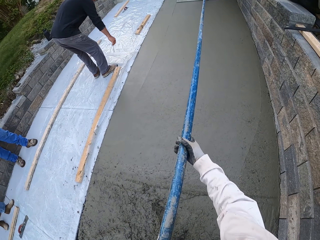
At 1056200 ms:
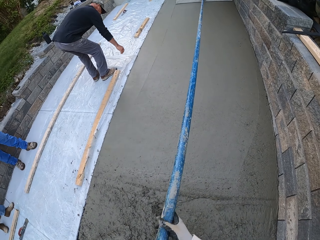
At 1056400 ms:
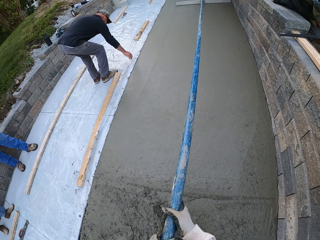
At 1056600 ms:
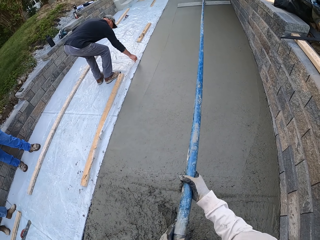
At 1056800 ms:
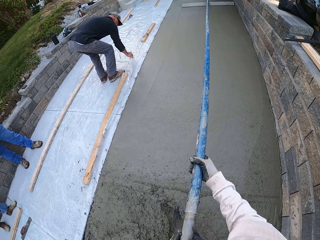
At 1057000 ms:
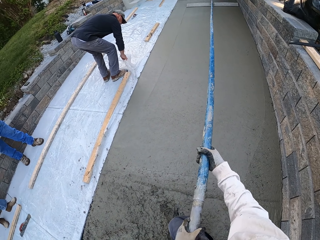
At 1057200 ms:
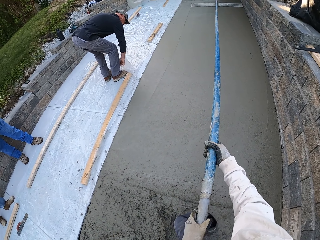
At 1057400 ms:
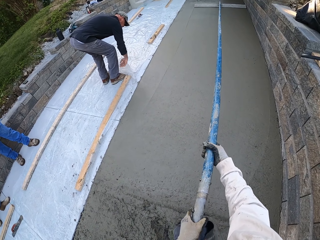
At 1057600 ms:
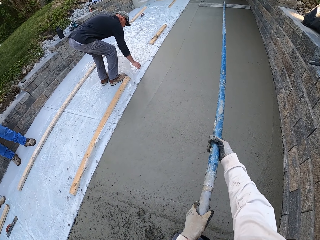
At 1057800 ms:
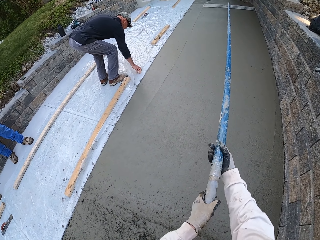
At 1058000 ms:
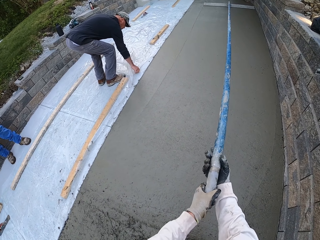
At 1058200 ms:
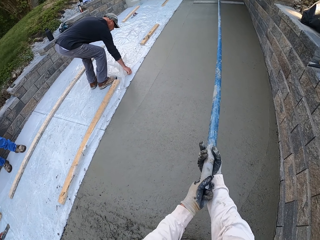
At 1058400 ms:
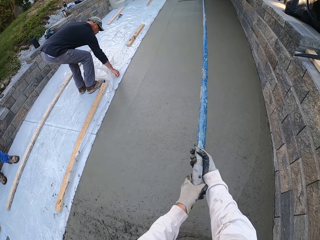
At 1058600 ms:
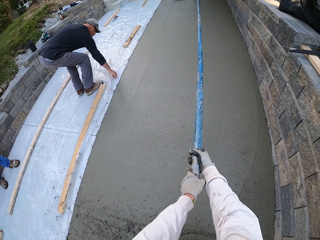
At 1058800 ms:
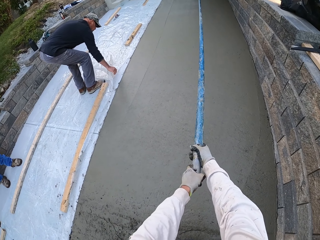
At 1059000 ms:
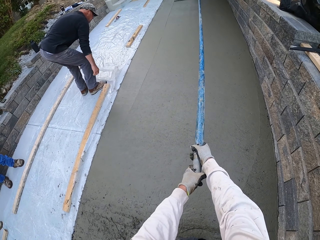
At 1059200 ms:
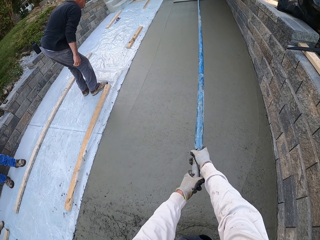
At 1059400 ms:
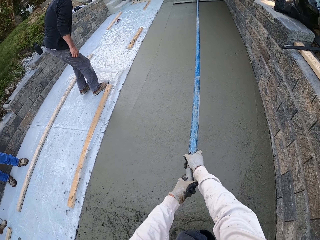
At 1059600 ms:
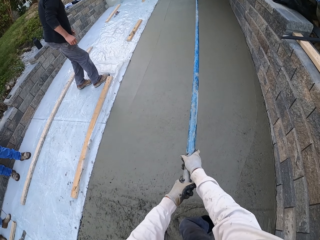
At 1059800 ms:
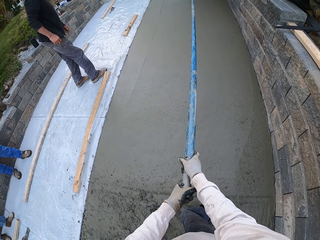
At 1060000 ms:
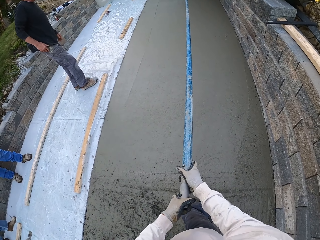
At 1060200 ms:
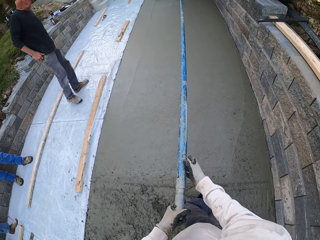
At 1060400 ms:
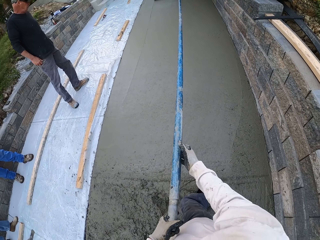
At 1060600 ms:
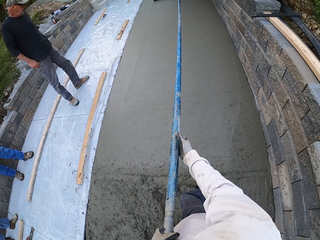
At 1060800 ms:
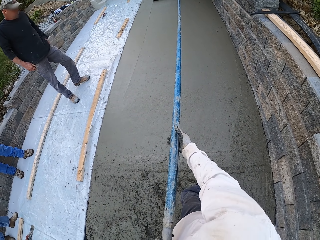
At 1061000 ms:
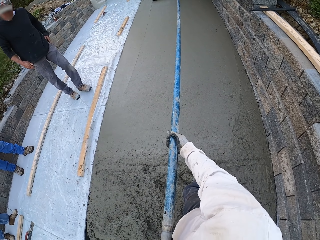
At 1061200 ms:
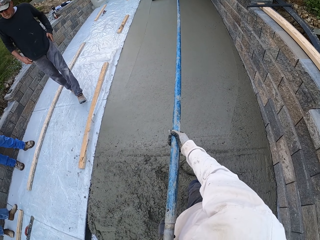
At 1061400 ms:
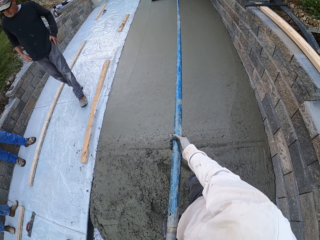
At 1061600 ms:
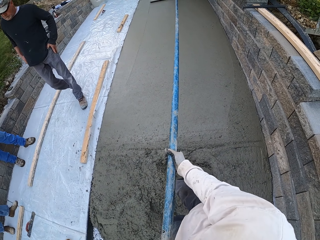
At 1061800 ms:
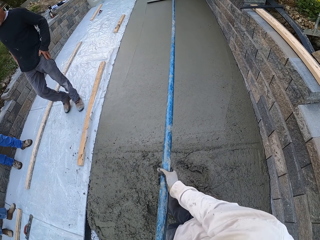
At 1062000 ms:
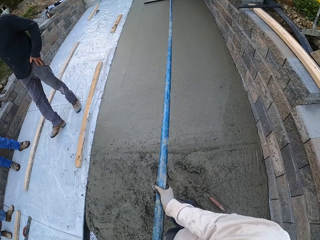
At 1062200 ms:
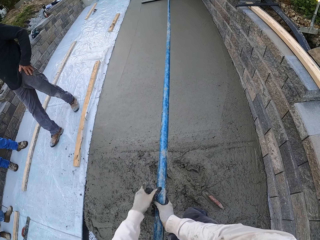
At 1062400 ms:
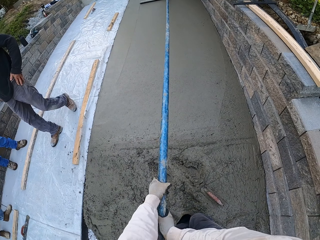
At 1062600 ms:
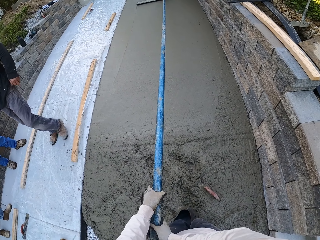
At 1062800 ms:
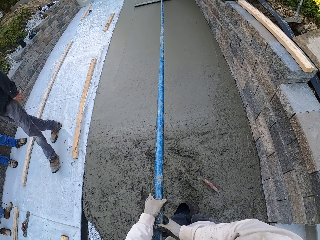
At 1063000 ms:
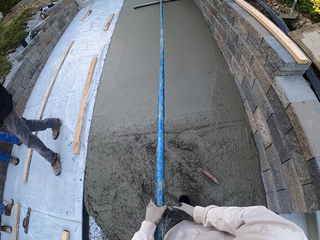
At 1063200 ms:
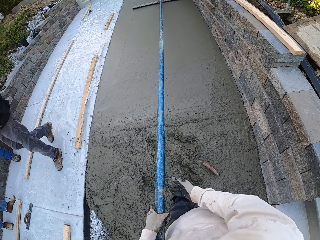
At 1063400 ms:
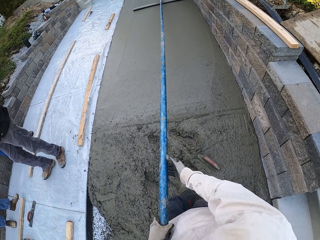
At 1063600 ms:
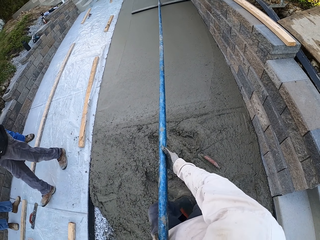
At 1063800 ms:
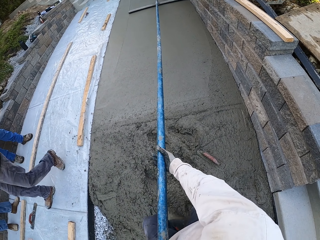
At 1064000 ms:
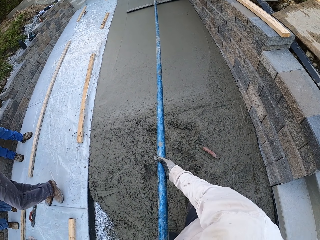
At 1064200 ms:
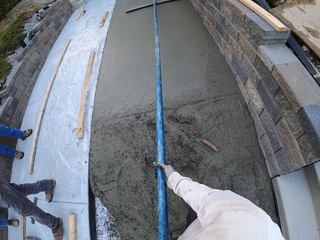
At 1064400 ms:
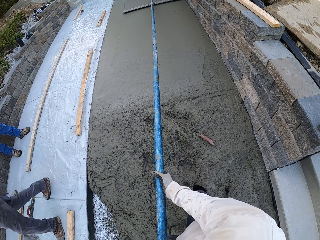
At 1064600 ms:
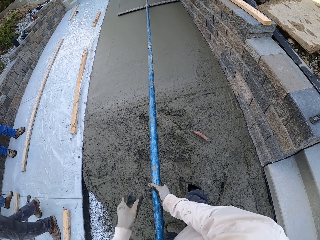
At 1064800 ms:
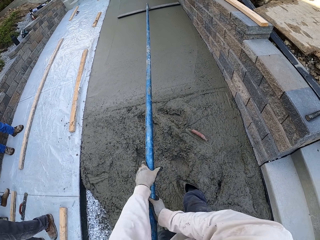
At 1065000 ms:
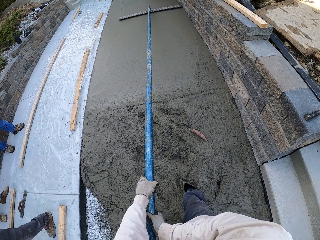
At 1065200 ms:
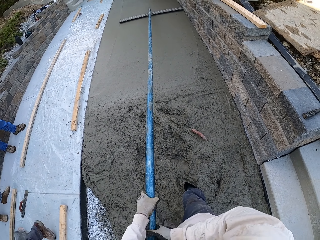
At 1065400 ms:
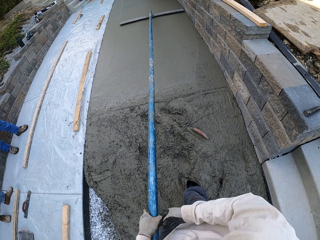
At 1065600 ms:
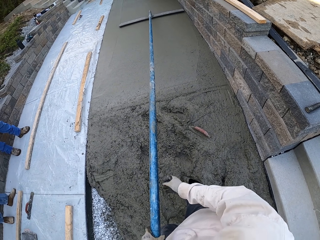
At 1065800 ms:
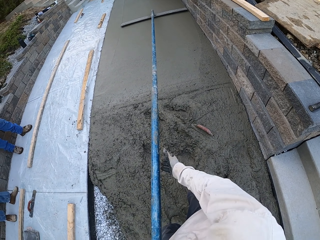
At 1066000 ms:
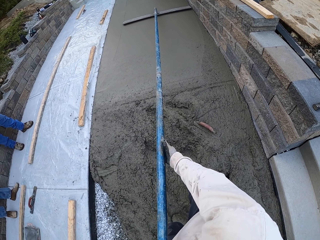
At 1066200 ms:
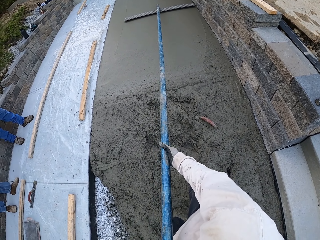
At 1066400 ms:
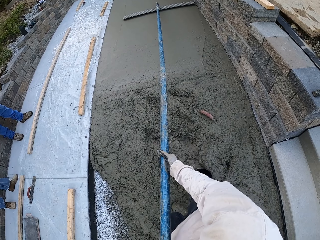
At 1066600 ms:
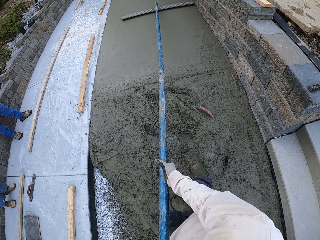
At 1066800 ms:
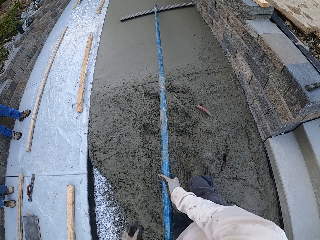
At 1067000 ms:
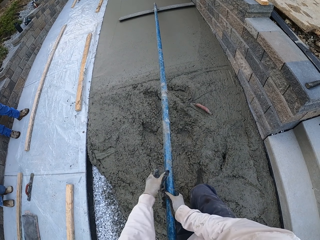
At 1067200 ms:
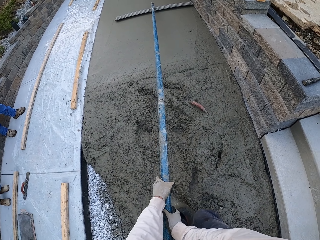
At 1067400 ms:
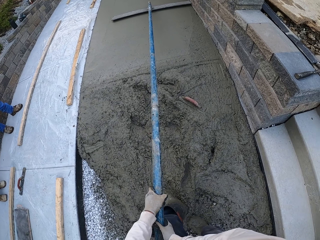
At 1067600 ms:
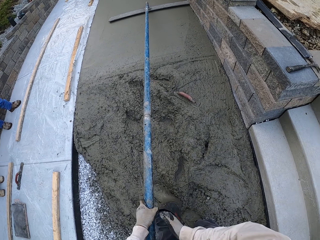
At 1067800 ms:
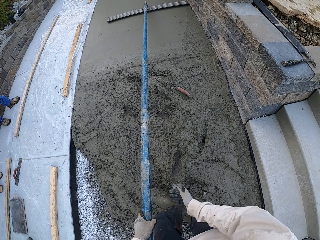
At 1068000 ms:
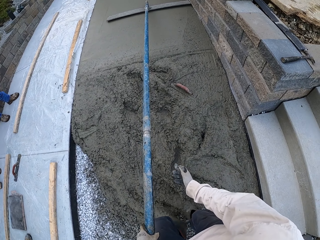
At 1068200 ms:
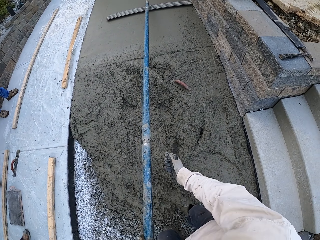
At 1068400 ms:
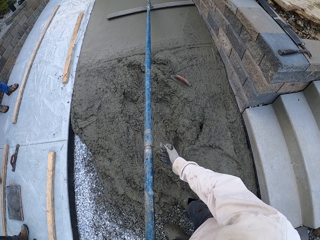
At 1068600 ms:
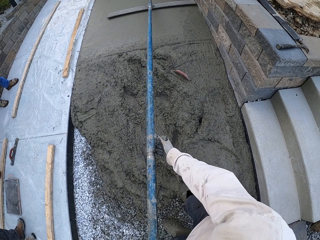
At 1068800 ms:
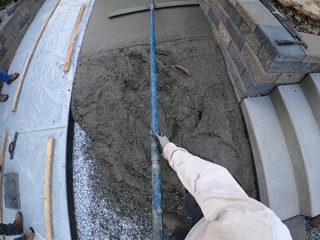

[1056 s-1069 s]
The camera wearer smoothens the floor. A man touches the paper on the floor. The camera wearer smoothens the floor. The man walks. The camera wearer smoothens the floor. They walk.

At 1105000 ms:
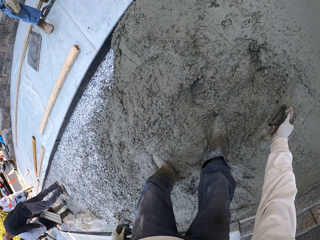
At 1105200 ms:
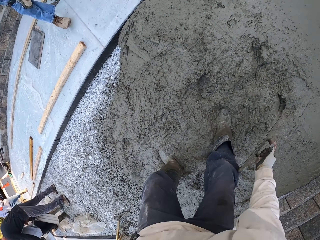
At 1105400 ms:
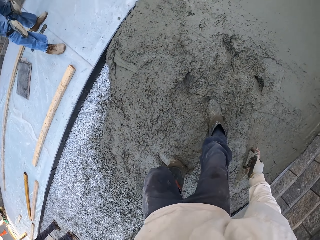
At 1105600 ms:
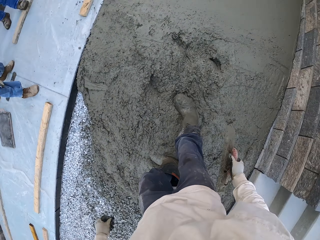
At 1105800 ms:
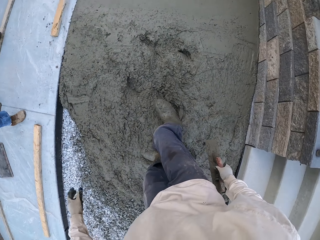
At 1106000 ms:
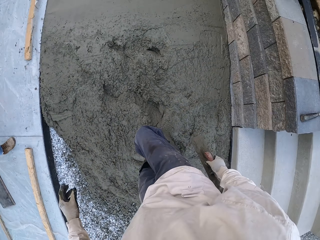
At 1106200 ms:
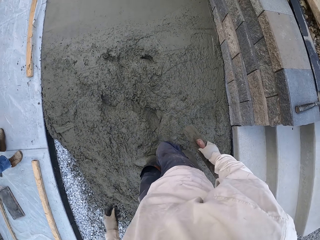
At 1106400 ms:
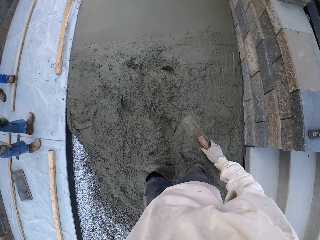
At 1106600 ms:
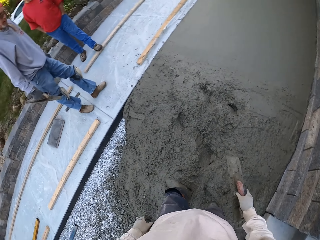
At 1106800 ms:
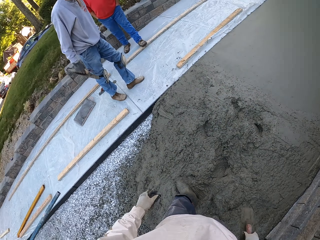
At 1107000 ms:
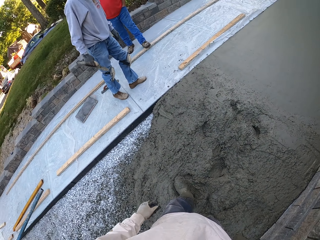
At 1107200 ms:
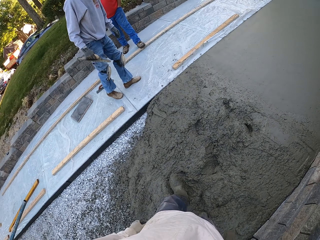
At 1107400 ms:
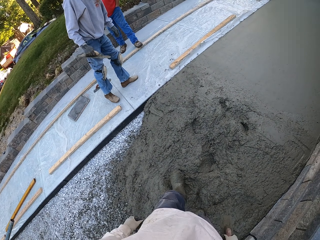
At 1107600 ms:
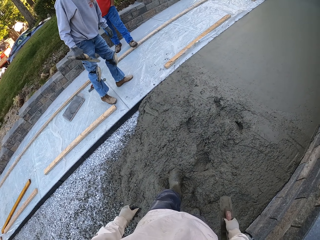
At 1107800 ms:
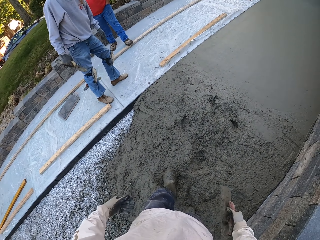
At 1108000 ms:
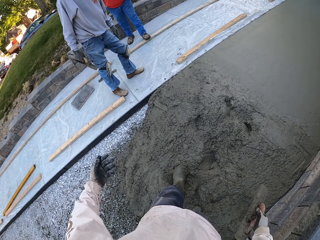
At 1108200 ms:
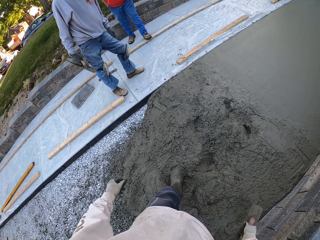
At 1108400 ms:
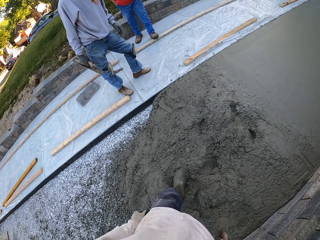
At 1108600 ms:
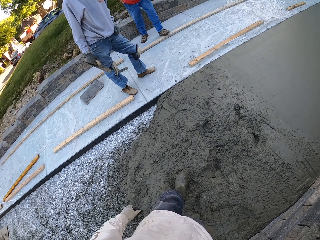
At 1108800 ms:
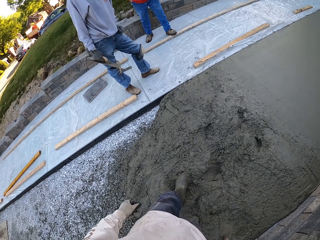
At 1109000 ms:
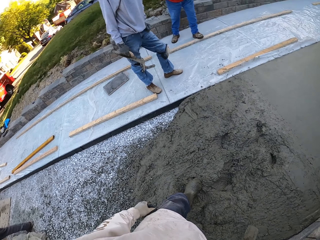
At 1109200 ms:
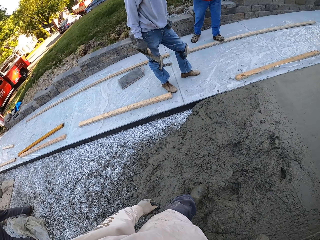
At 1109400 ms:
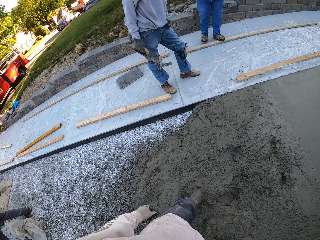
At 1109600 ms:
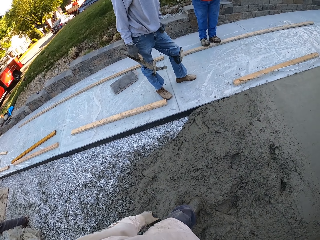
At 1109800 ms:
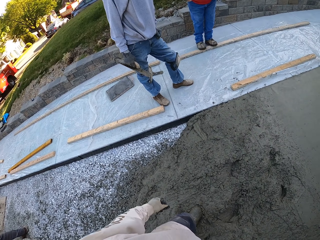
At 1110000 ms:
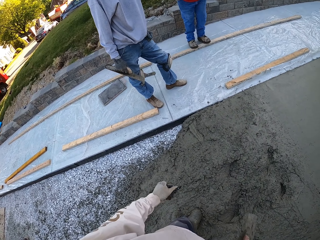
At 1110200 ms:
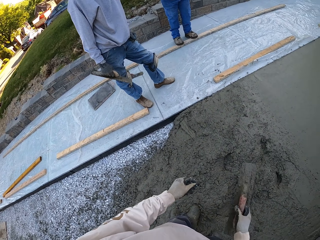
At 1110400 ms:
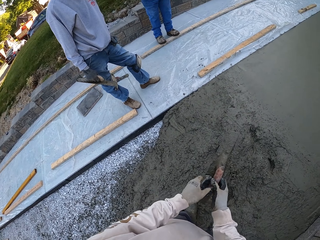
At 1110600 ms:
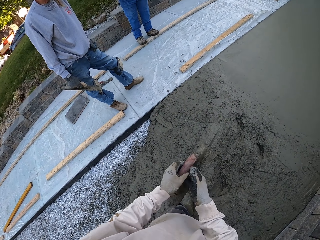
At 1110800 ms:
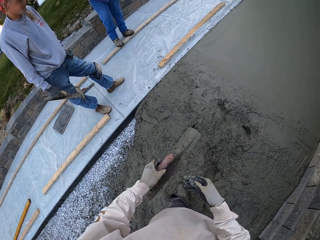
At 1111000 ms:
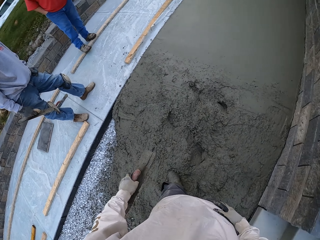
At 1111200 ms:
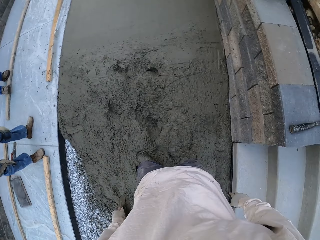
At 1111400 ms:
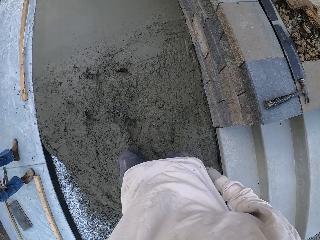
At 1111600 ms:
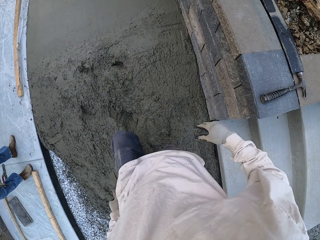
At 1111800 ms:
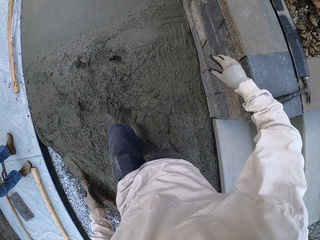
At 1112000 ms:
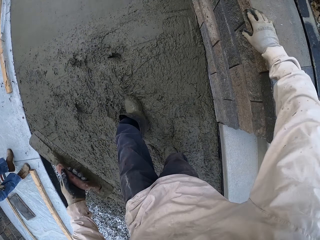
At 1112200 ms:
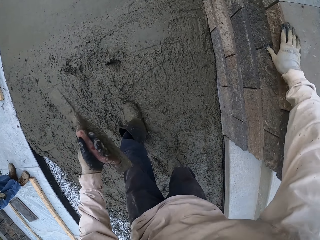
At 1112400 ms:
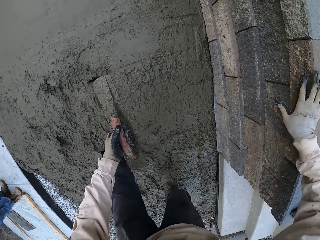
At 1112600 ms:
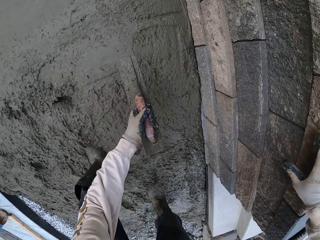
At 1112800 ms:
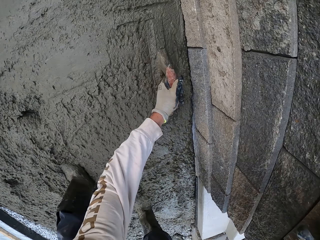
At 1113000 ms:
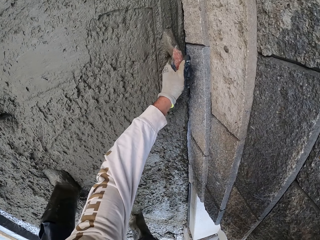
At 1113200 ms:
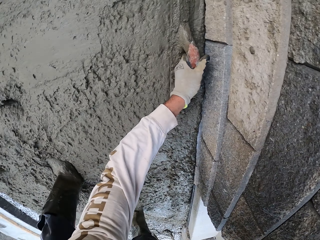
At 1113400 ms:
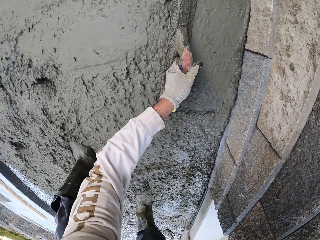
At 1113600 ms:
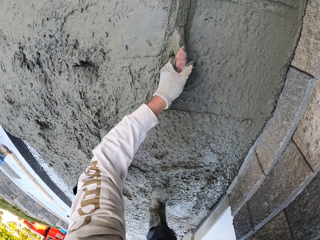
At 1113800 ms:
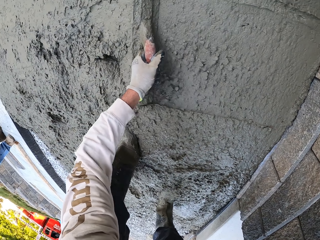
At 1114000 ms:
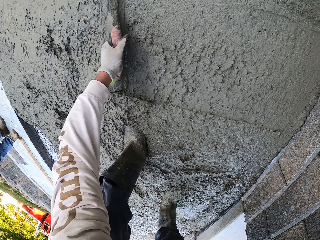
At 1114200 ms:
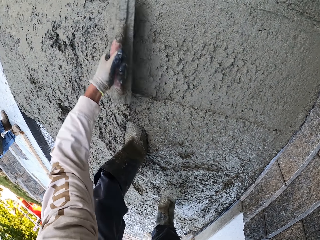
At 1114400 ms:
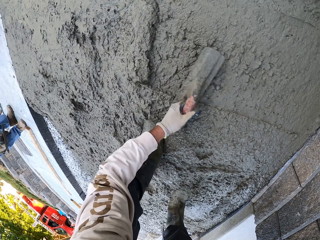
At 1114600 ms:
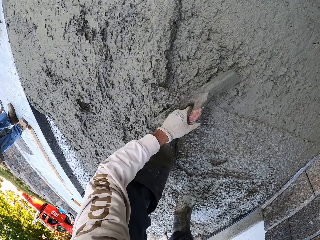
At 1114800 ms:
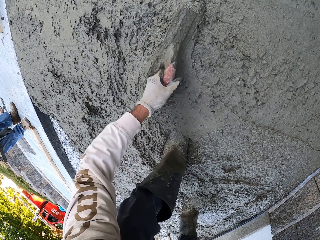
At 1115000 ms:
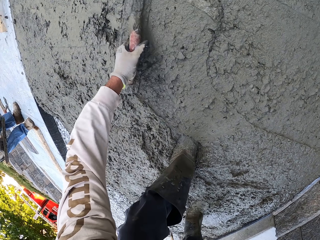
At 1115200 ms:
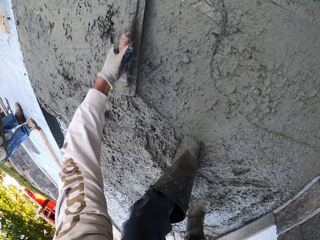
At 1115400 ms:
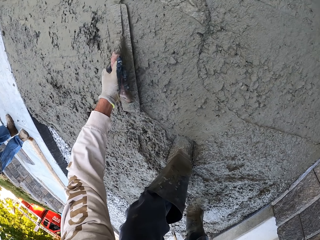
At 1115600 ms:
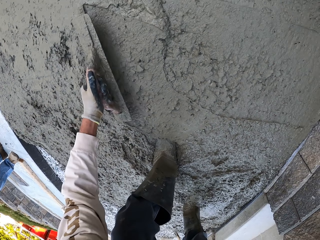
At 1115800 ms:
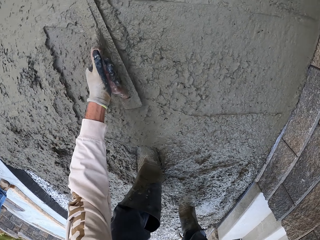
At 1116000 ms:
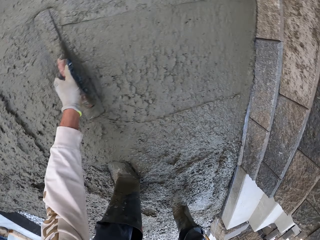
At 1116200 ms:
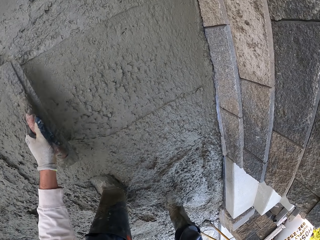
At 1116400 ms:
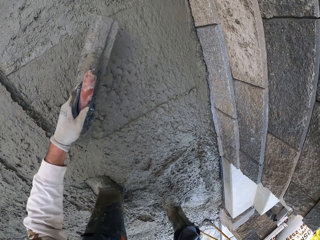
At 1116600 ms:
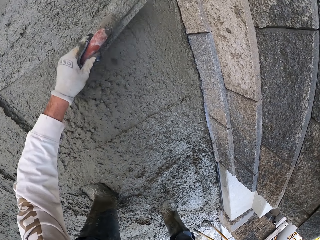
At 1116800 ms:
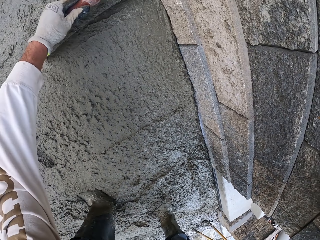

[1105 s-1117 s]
The camera wearer looks around. They touch the wall. They level the concrete.
